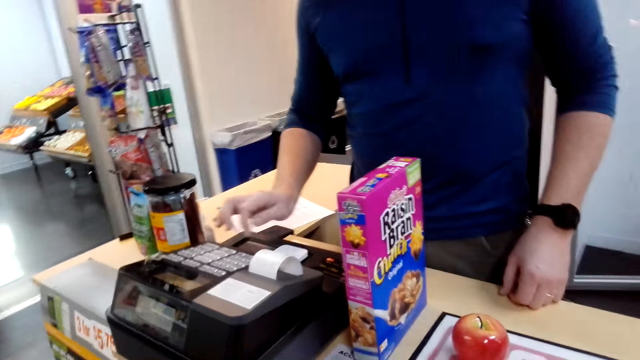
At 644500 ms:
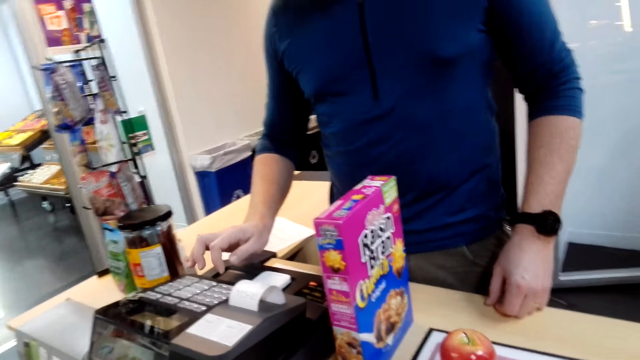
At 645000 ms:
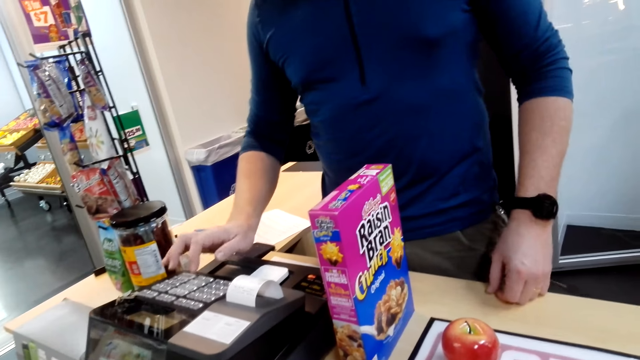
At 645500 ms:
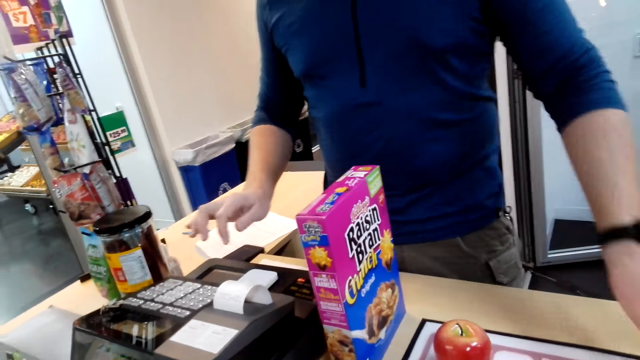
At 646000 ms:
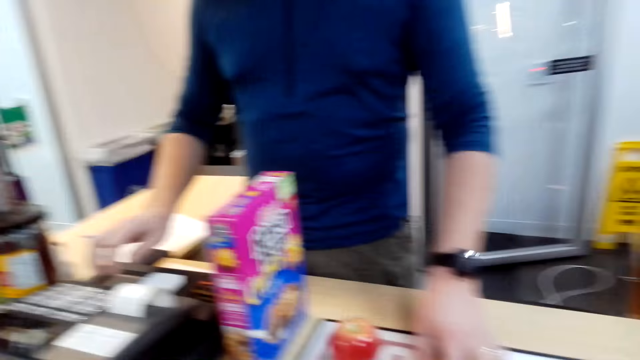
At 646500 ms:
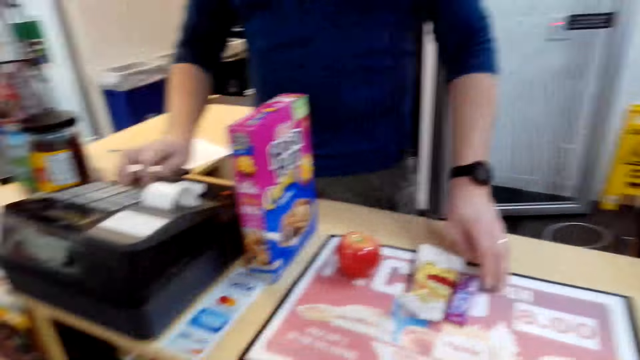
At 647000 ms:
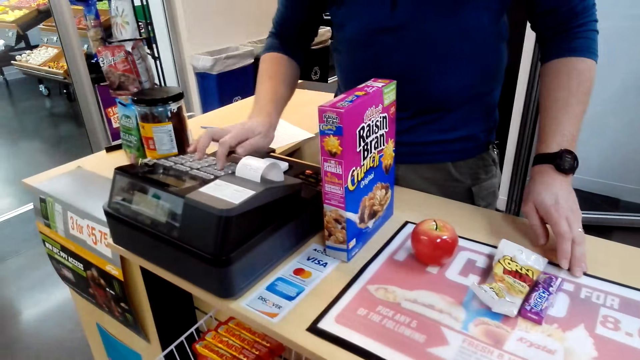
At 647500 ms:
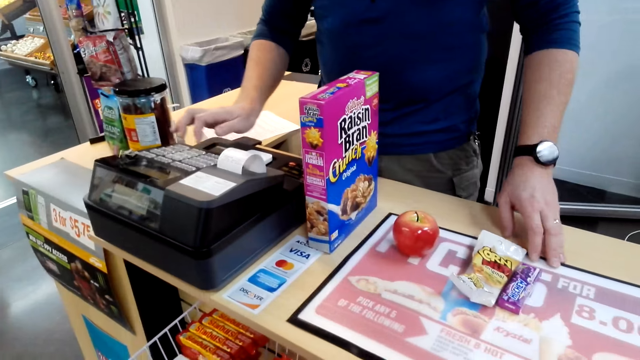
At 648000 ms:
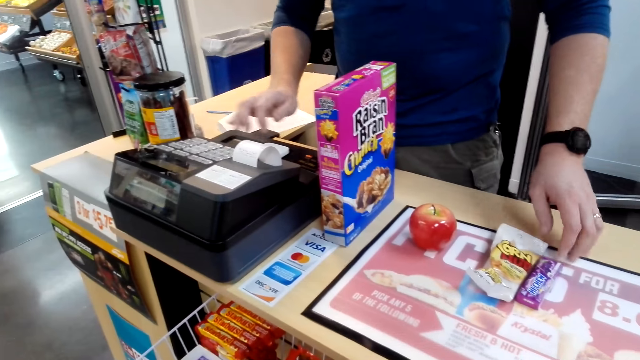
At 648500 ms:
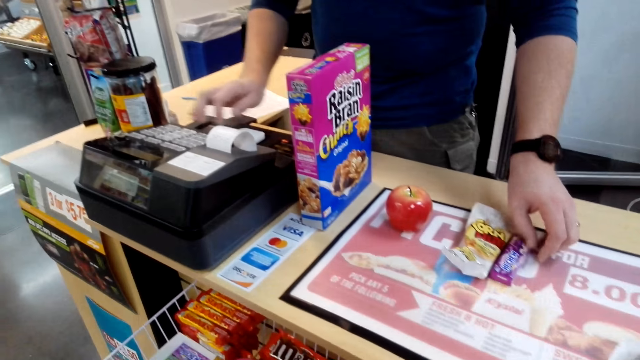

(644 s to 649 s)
A man touches items and presses the money machine.

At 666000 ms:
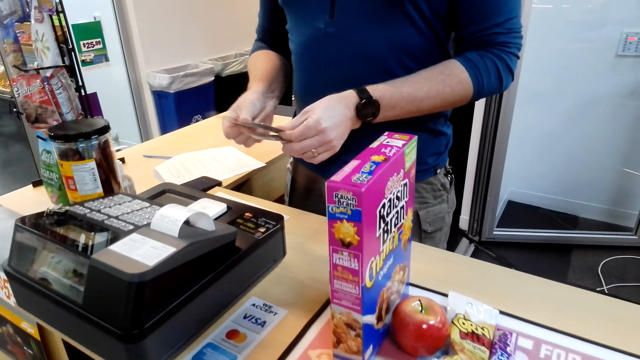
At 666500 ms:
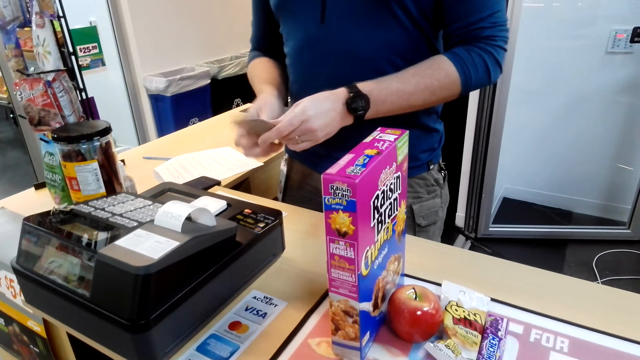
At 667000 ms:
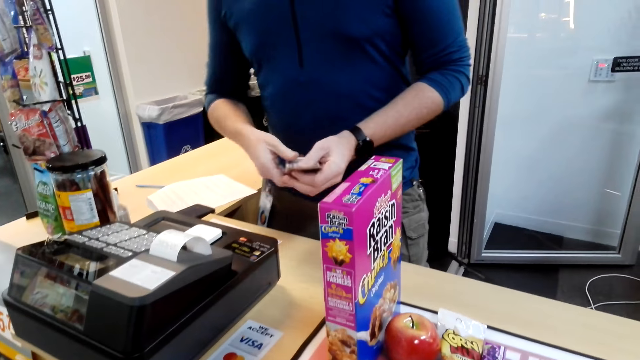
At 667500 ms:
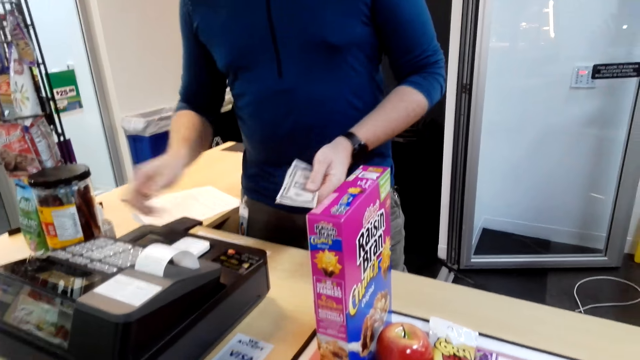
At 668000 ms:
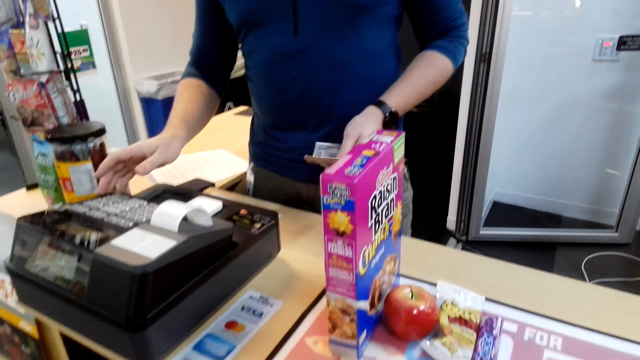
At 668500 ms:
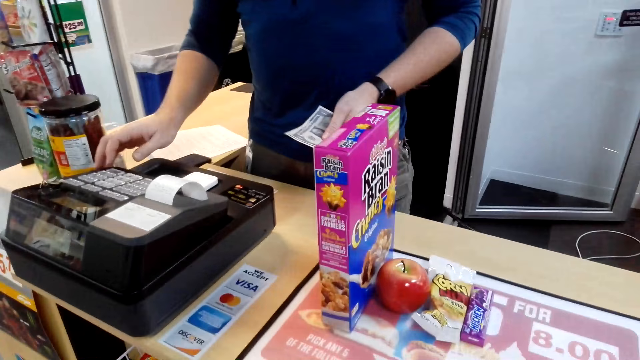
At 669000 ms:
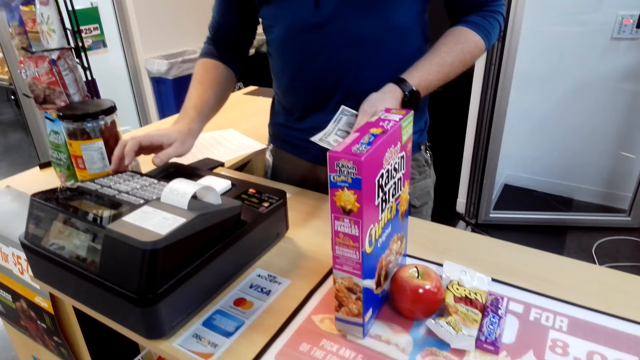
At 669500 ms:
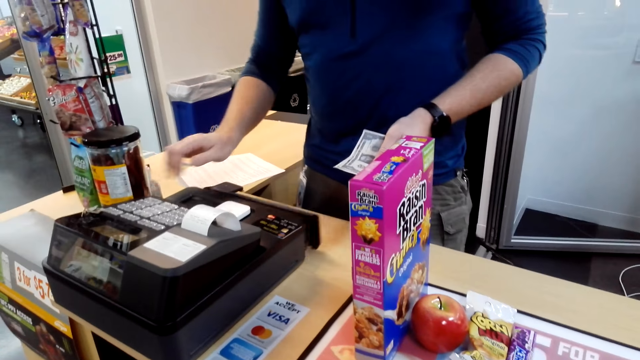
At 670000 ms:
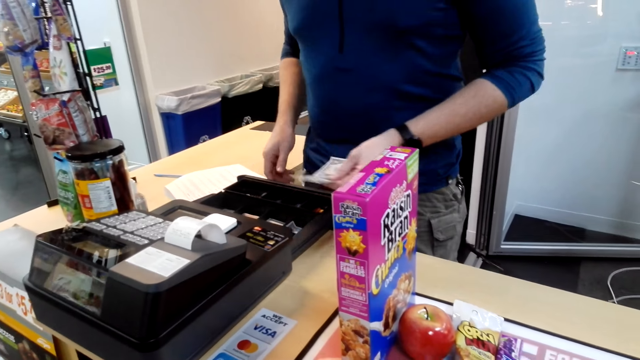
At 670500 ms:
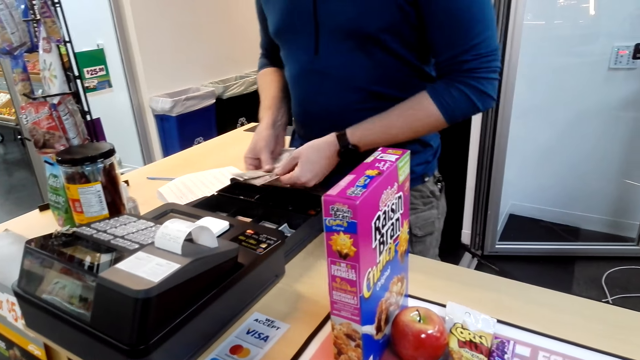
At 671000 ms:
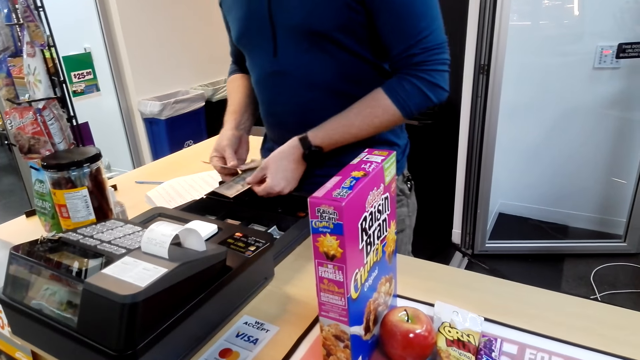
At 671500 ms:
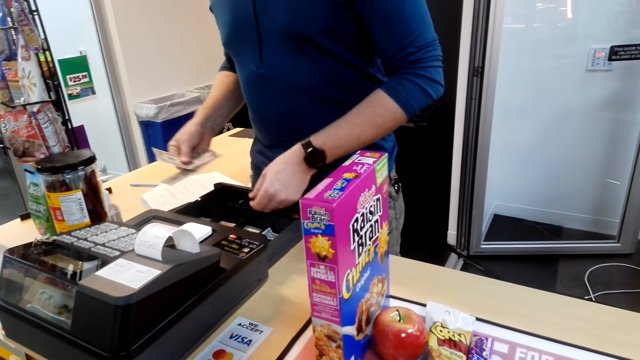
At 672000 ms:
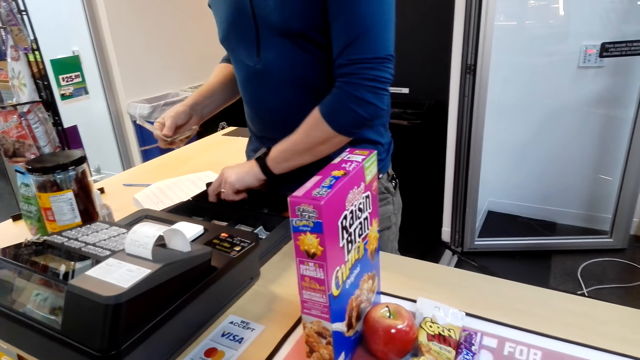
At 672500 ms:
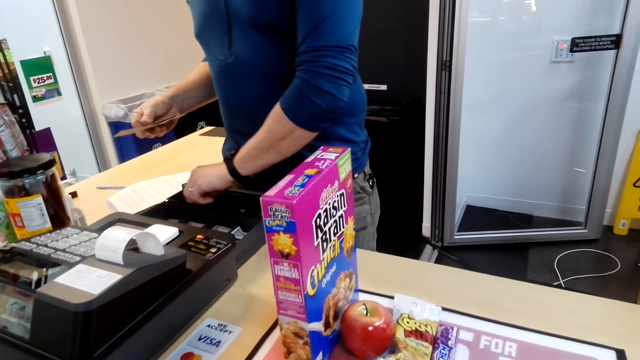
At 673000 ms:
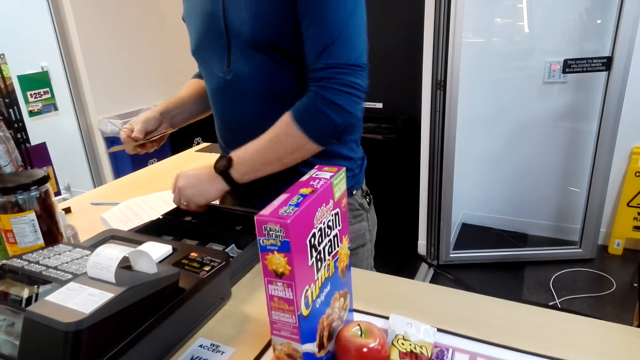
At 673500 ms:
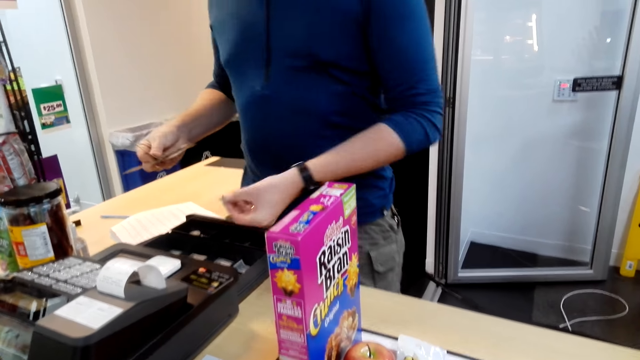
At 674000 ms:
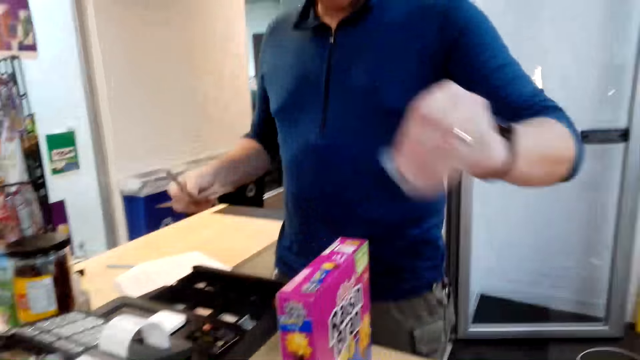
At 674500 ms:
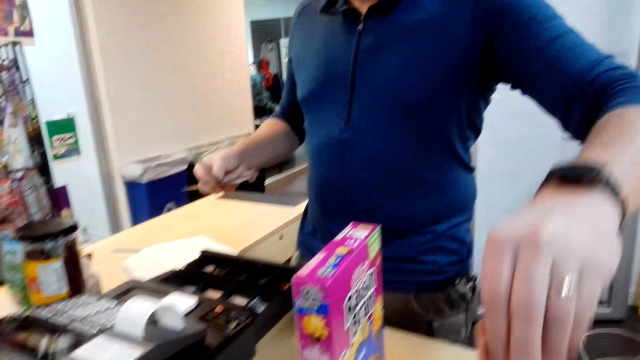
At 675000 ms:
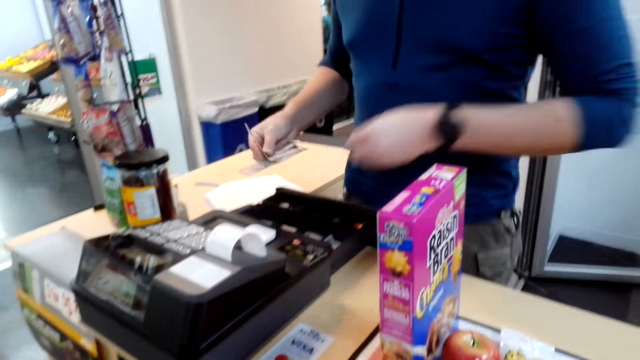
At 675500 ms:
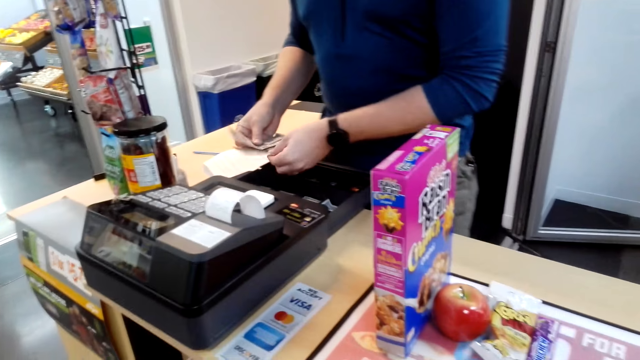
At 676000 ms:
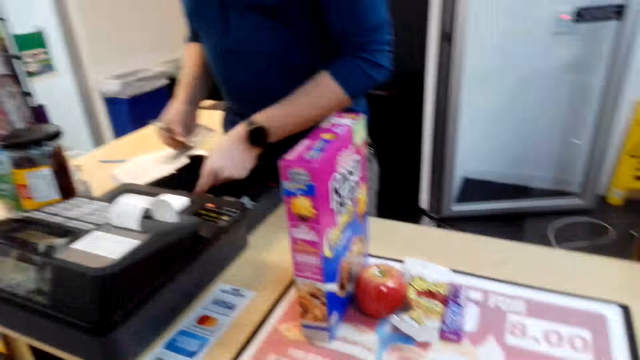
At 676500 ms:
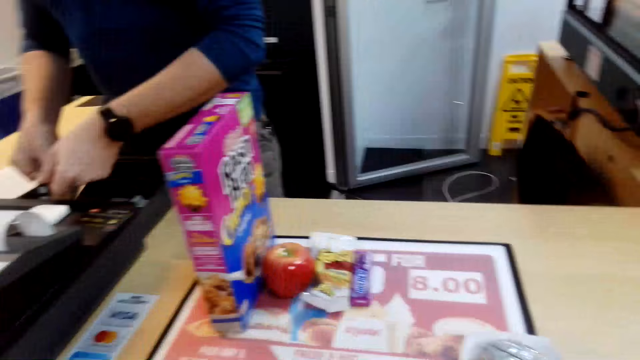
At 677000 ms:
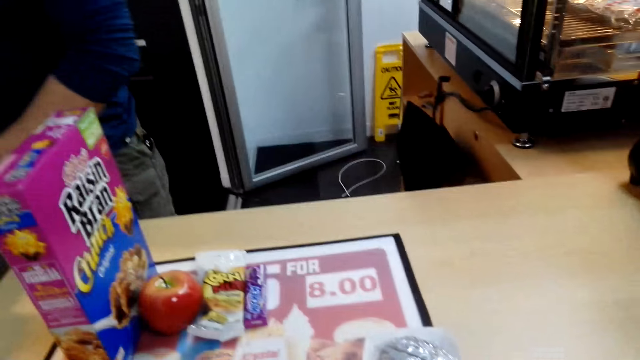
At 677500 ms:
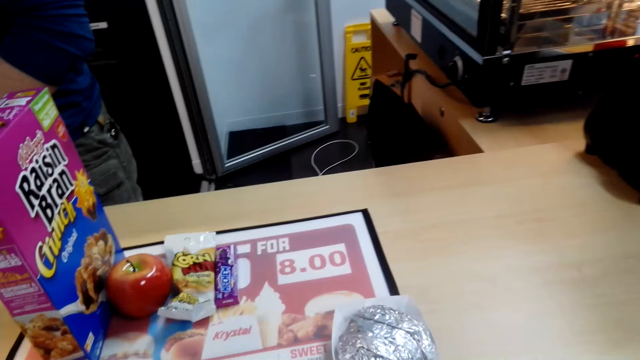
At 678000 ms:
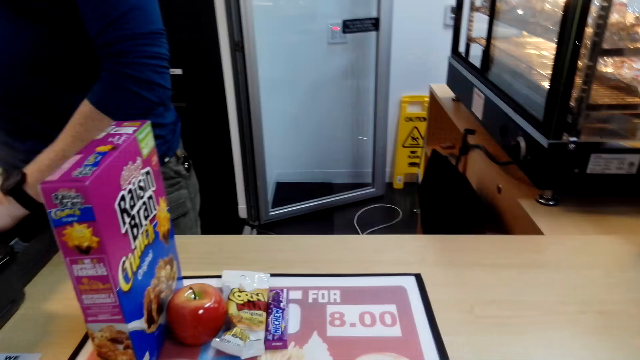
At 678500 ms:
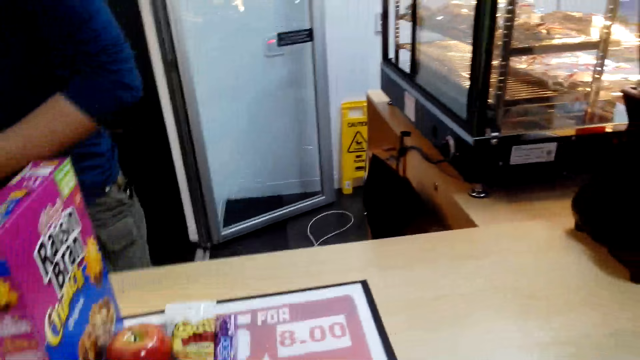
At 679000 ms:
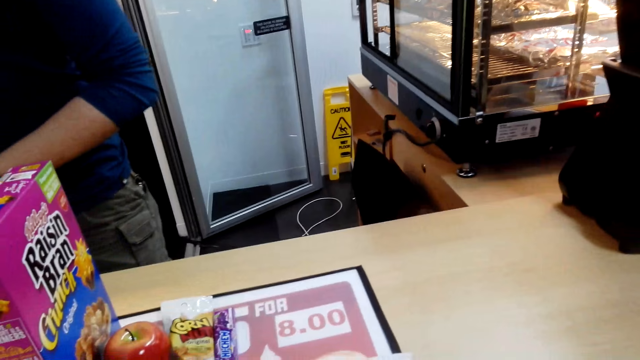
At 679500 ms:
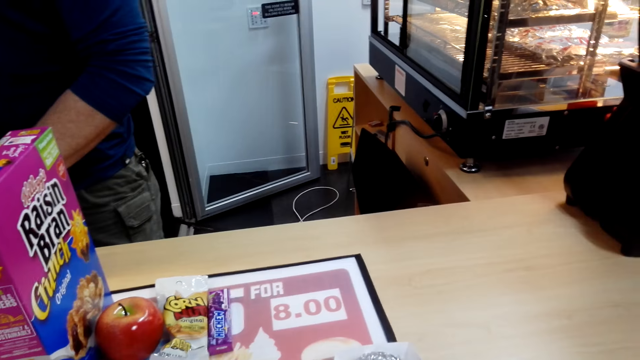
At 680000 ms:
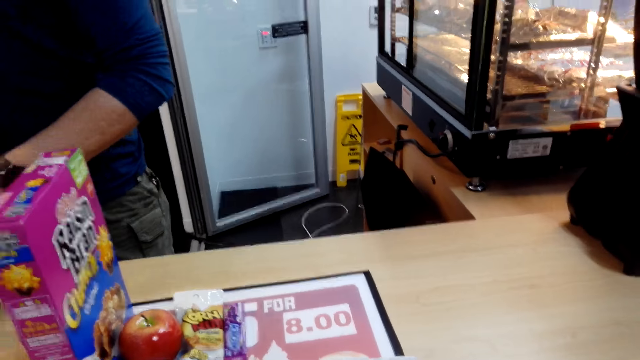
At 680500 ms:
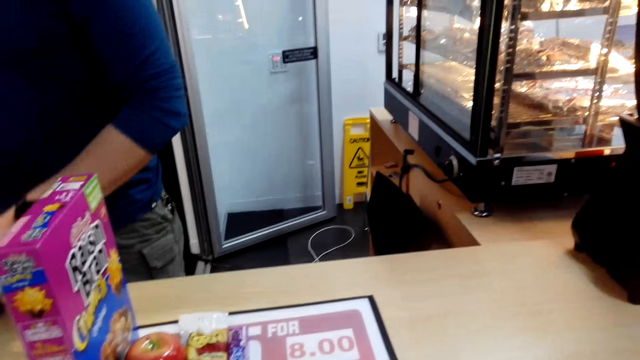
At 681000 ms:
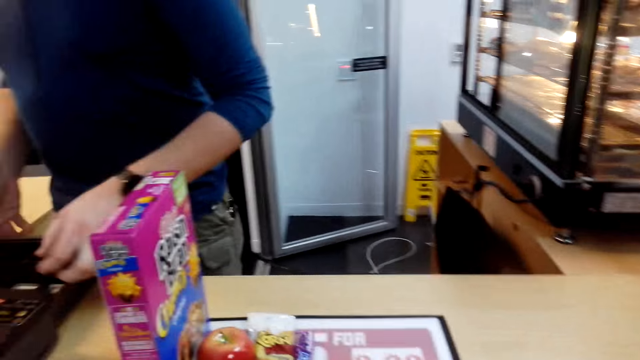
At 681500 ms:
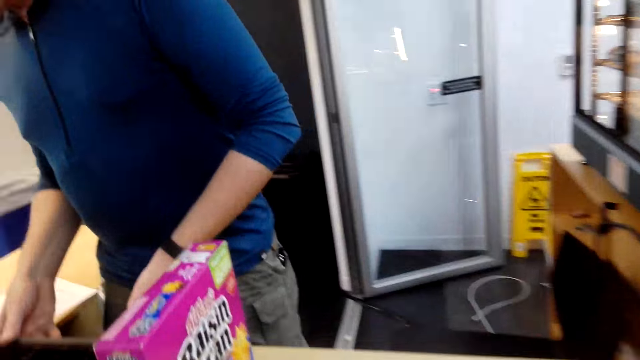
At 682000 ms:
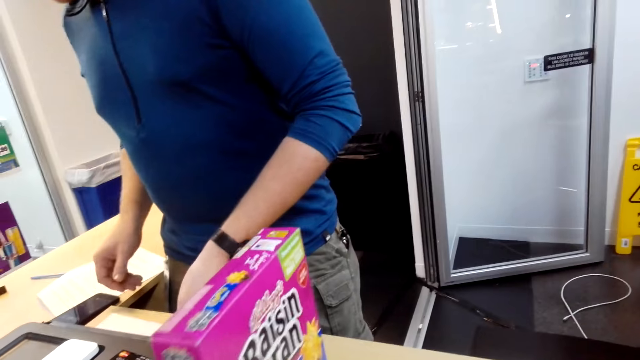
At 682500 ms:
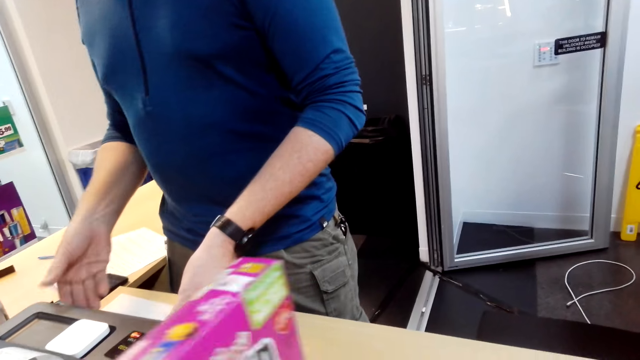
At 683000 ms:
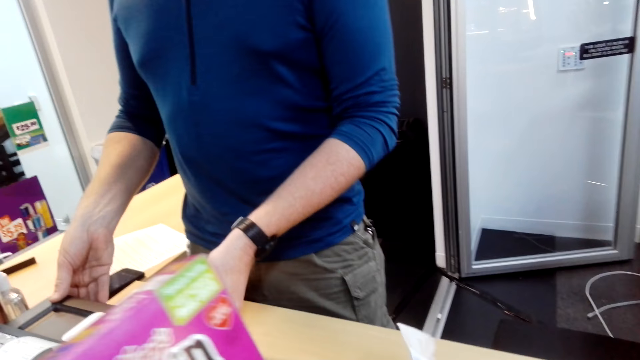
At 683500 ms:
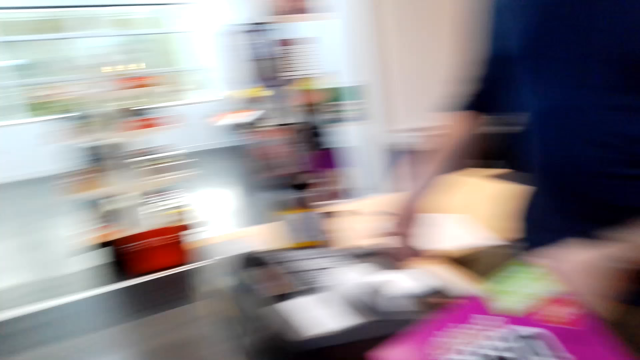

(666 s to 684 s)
A man counts money and opens a drawer. The man gives the camera wearer change. The man holds money, takes coins, and gives the camera wearer the coins. The man sorts money in the cashbox. The camera wearer looks around. They take a box of flakes.
